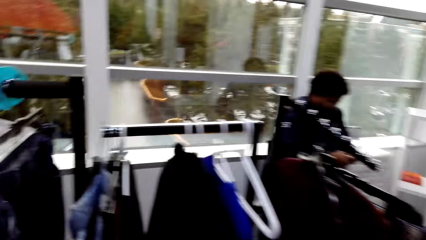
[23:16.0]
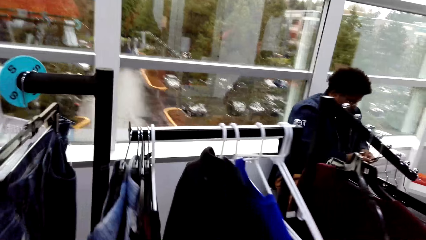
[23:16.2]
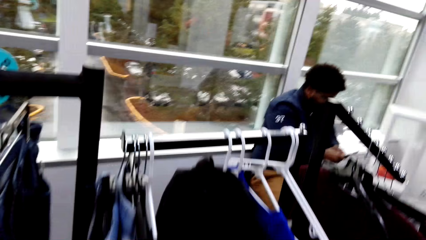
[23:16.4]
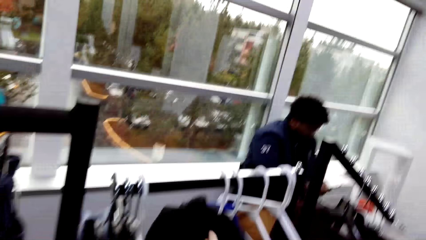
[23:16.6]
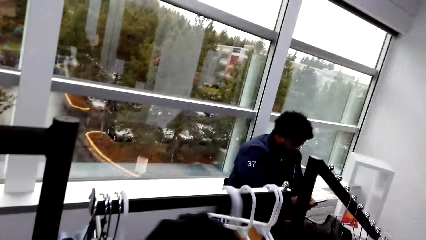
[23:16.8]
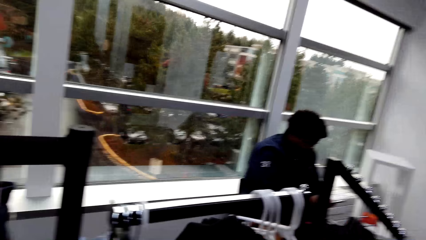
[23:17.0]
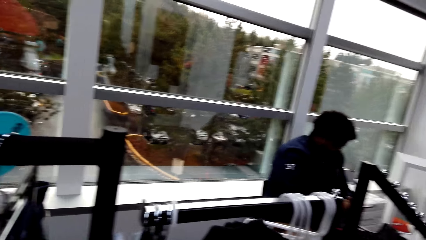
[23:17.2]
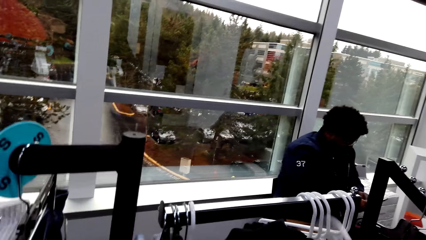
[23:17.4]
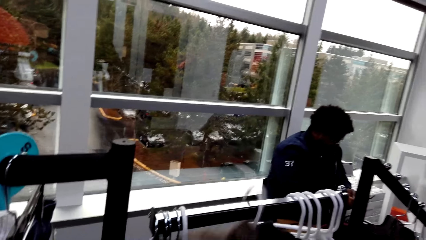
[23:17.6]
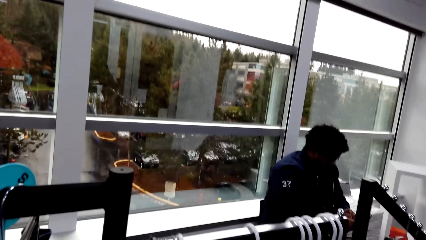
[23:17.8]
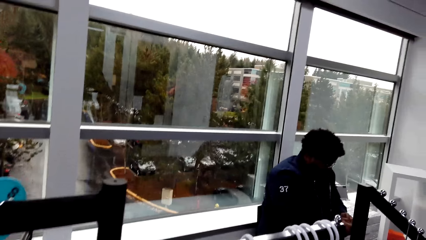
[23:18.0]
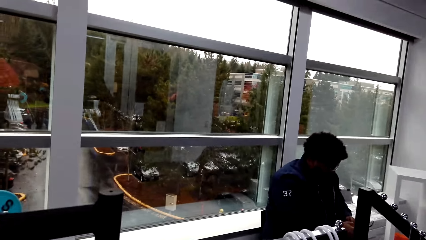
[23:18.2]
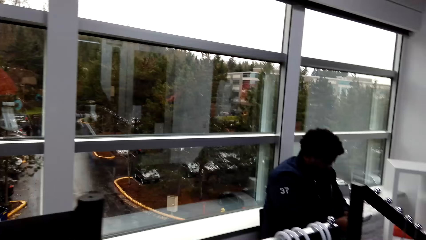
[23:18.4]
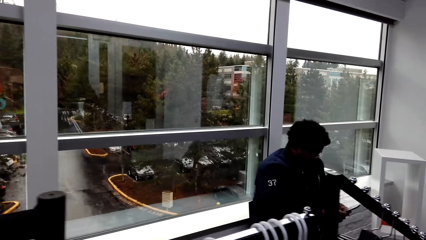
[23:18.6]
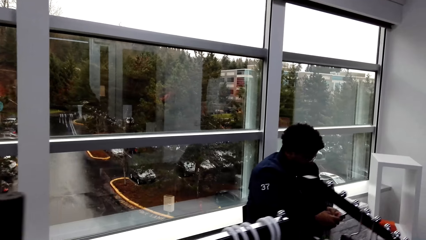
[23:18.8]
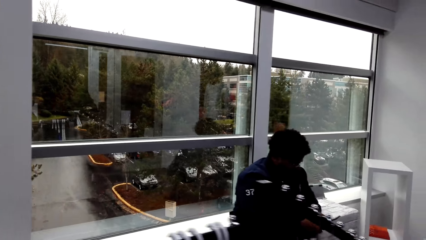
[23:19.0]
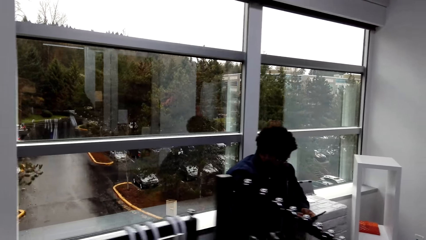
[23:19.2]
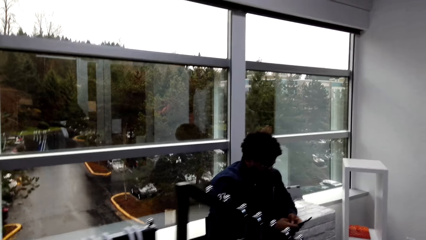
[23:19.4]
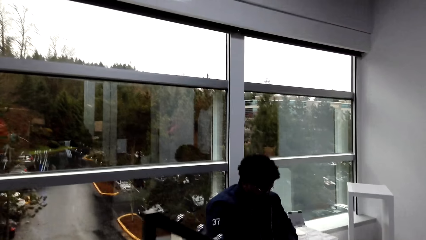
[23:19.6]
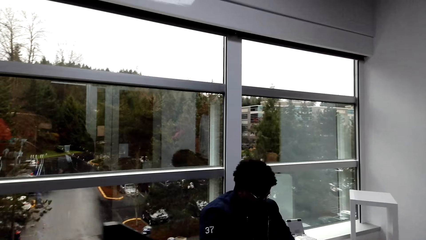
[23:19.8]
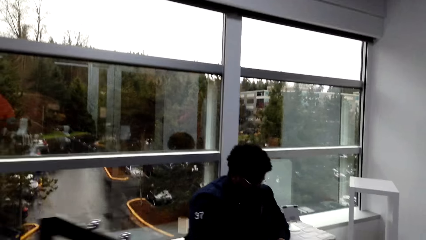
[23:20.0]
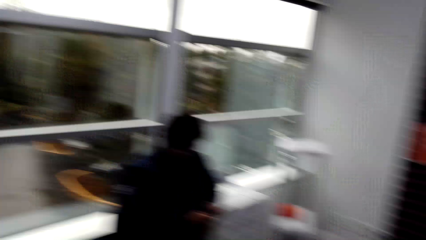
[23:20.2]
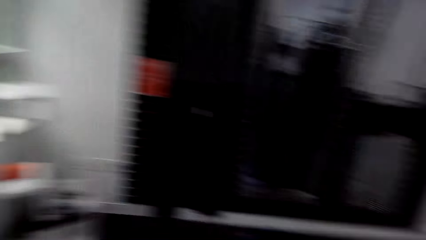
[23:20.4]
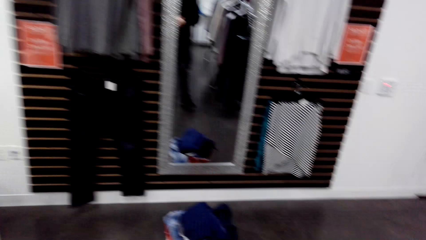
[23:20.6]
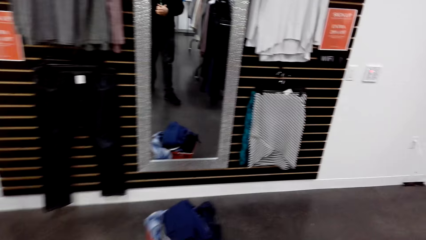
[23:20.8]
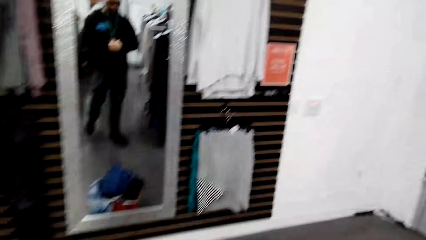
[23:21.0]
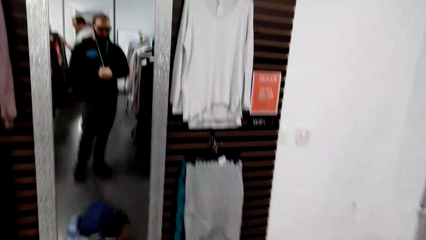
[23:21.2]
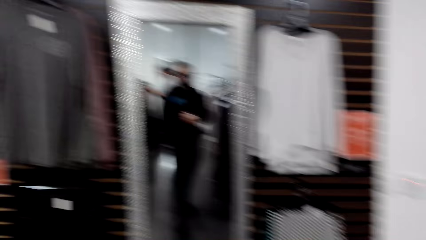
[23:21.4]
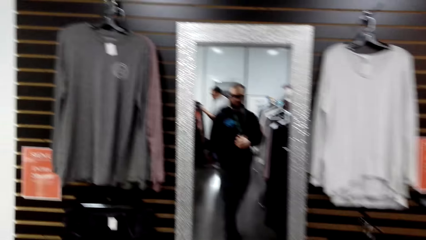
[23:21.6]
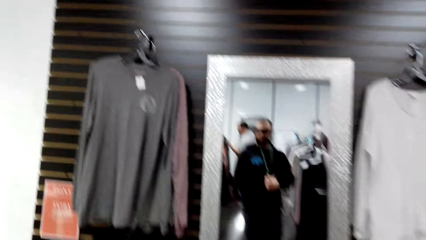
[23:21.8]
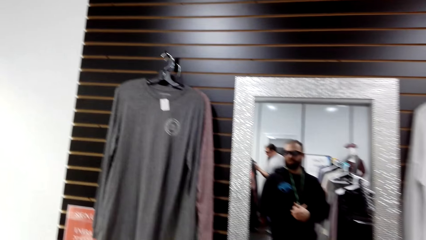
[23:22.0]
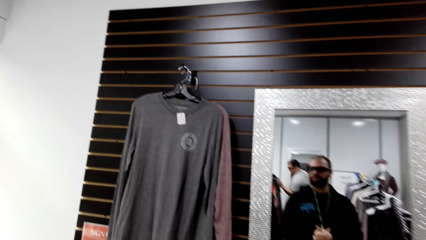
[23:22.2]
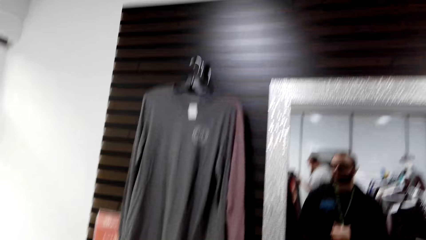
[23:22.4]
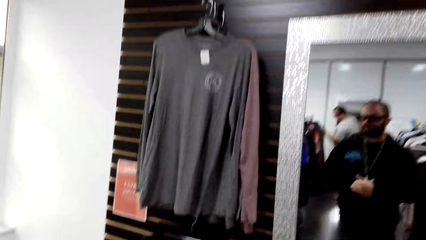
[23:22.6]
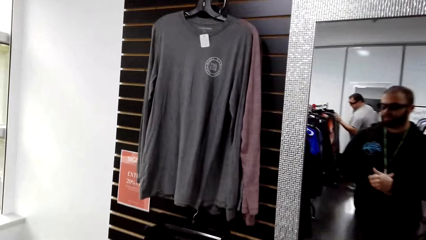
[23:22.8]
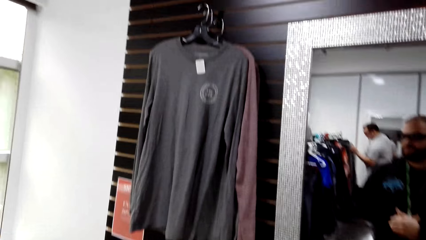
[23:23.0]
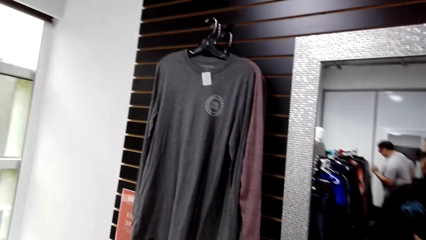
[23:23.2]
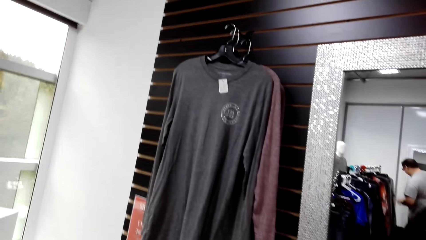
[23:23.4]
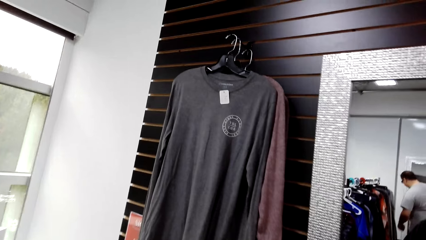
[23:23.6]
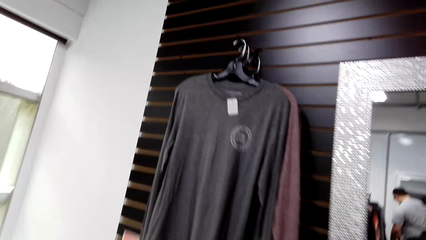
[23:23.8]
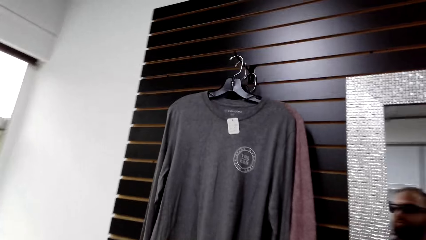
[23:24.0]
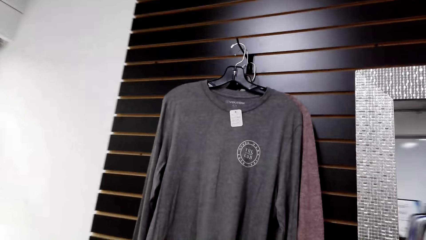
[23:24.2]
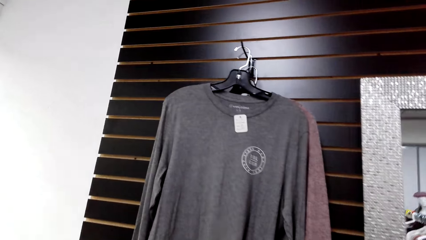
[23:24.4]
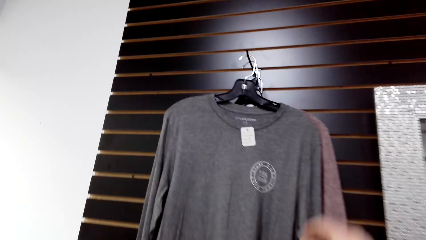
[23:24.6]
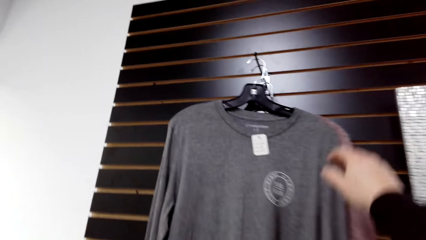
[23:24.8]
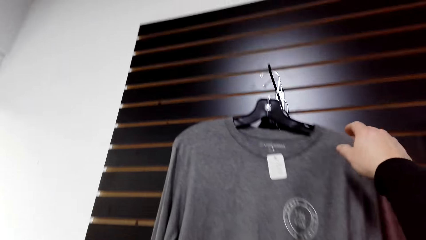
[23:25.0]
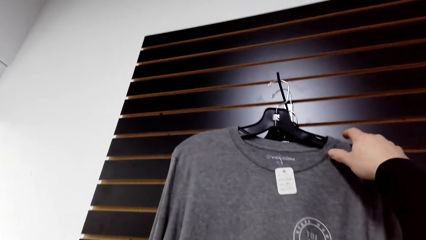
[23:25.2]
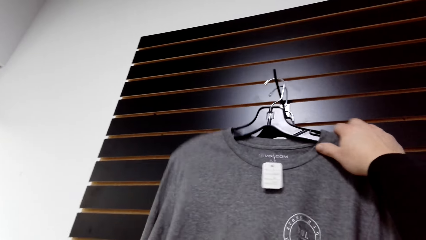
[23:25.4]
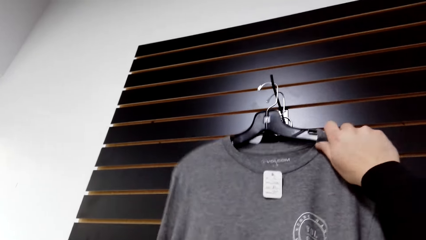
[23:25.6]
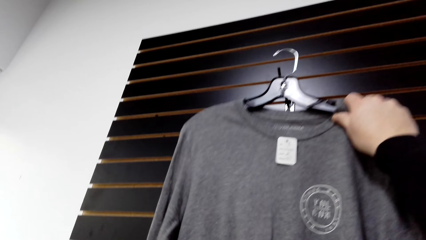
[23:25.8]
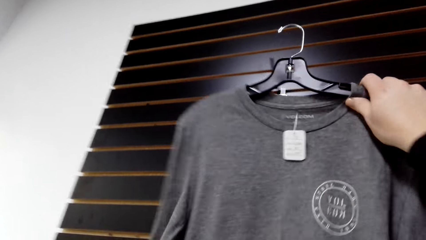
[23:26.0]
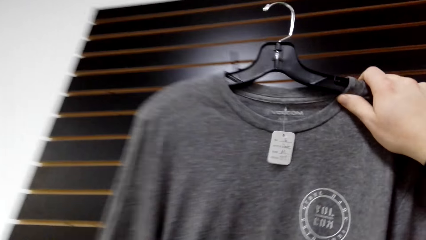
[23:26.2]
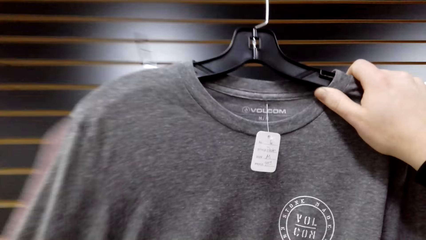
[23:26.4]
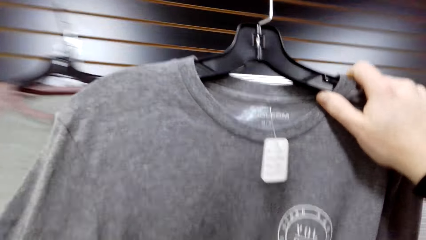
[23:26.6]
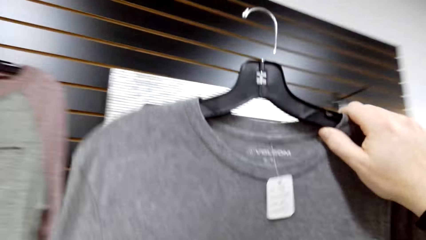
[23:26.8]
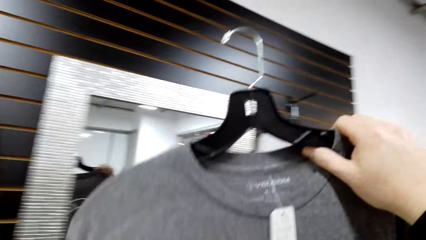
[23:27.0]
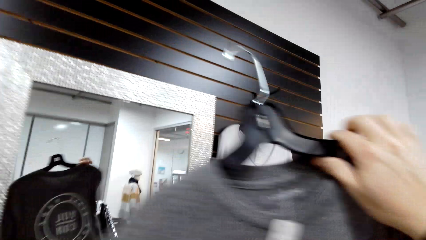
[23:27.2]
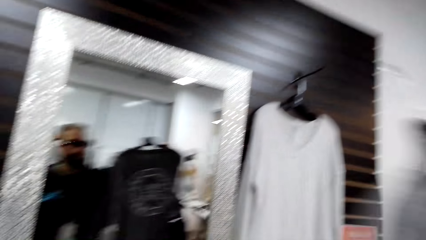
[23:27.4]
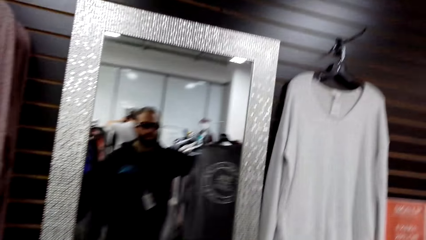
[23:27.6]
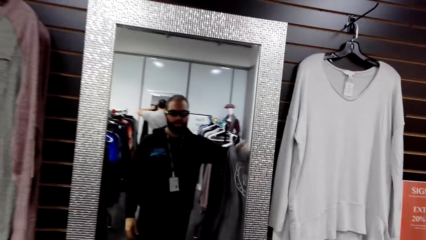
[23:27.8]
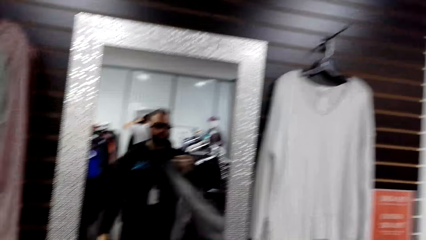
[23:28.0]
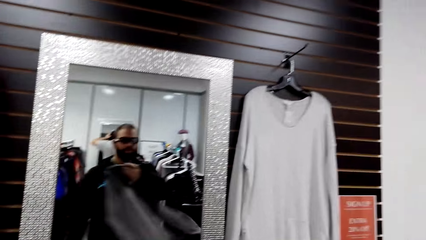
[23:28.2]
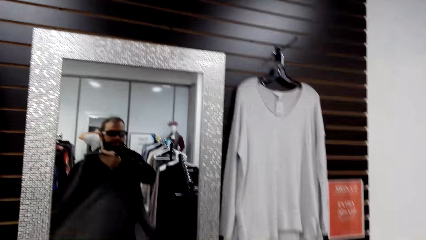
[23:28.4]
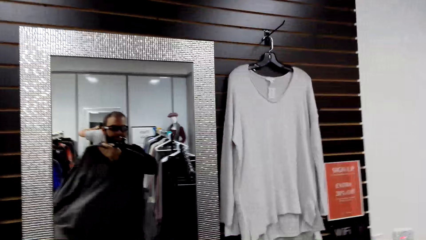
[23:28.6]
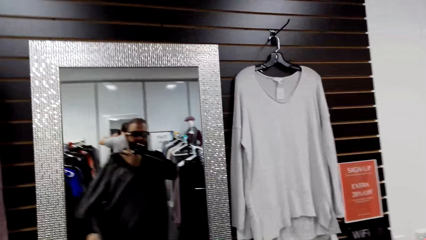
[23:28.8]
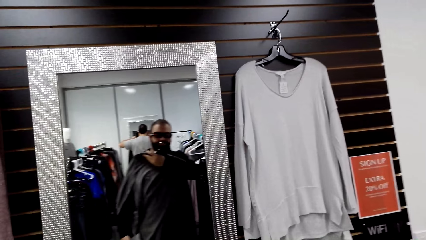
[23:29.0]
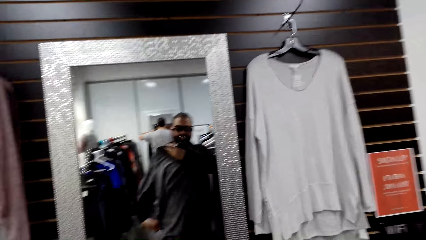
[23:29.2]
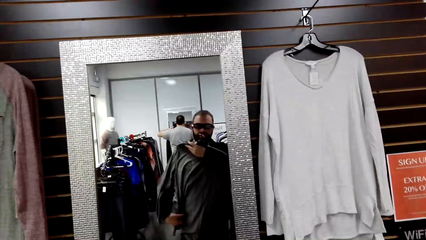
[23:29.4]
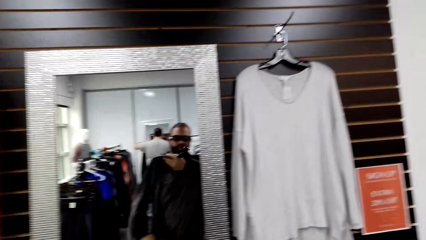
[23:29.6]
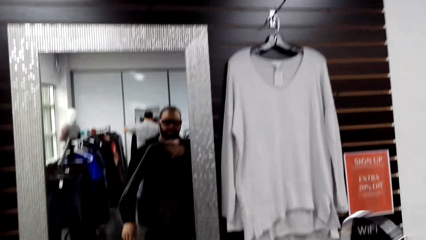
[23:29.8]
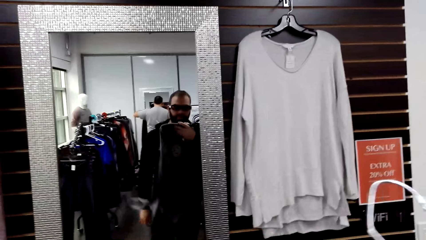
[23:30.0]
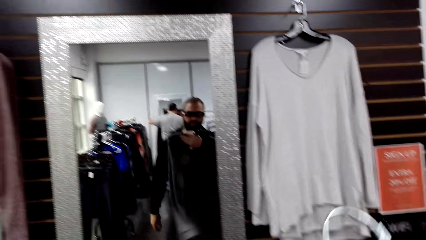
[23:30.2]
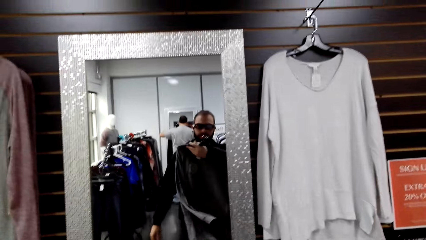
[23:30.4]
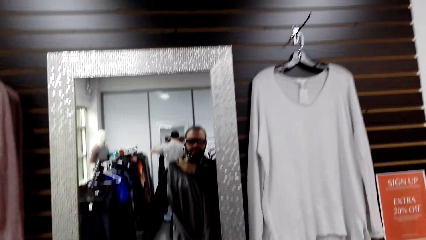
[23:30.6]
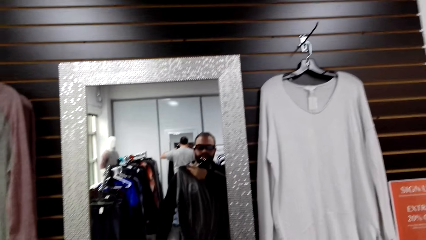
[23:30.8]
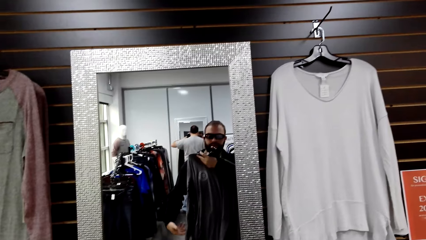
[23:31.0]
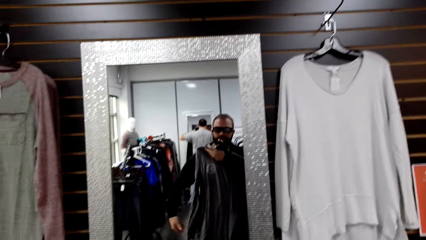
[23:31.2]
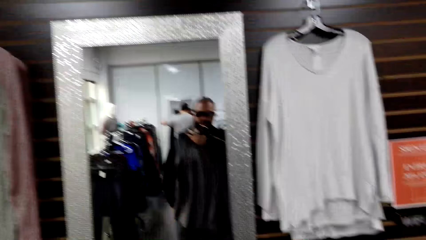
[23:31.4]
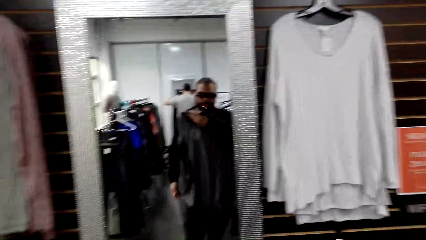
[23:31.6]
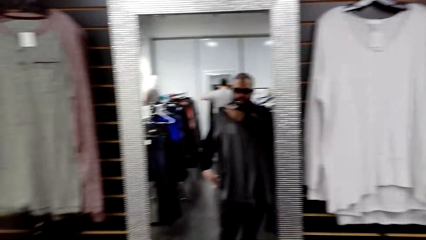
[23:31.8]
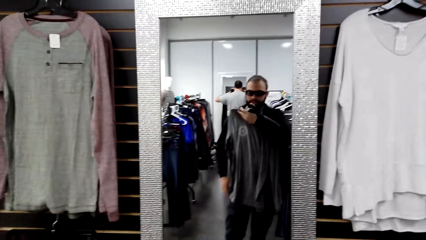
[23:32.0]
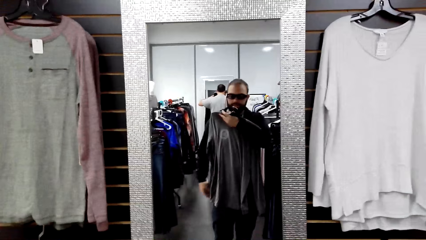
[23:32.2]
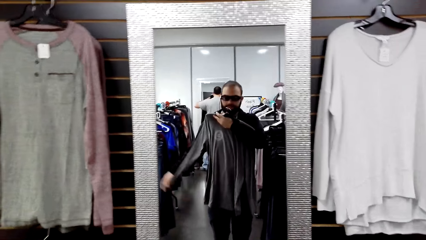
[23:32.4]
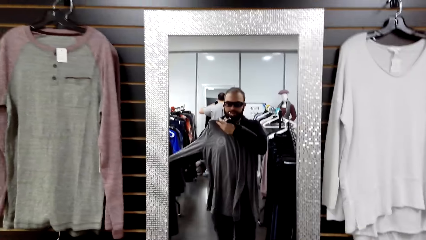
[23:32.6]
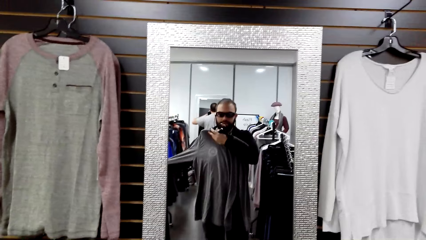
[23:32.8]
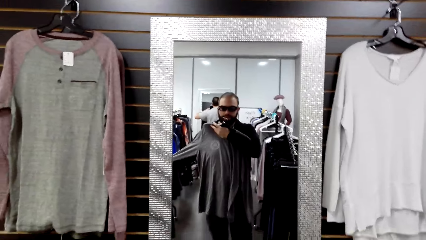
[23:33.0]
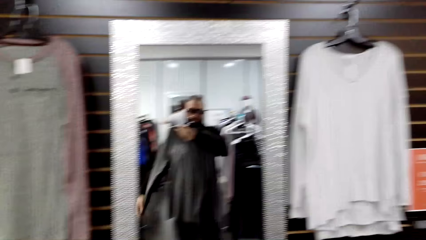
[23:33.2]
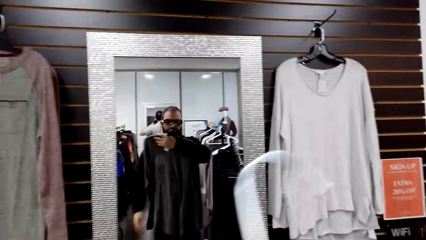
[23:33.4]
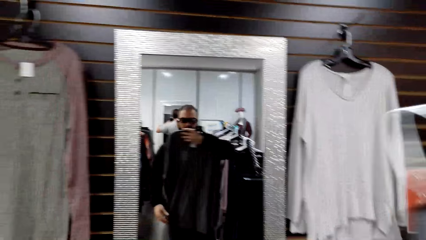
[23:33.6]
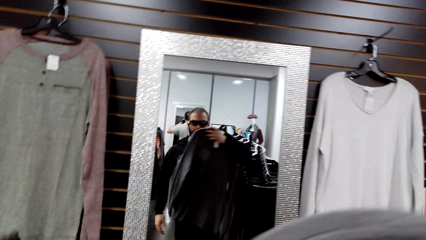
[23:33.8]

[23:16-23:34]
A man operates a phone in the room. The camera wearer looks around. They hang a shirt back on the rack. They walk closer to the mirror in the room. They look around. They unhook a t-shirt from a steel holder on the room wall. They turn a cloth. They hold the shirt in front of the mirror. They stretch the shirt sleeve.
